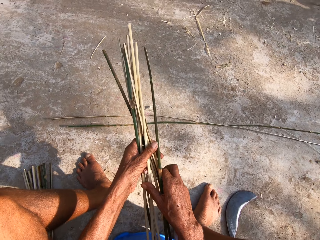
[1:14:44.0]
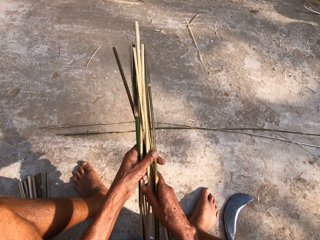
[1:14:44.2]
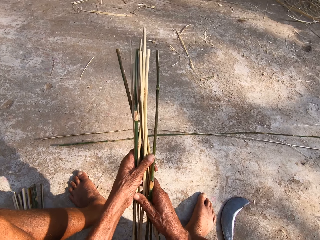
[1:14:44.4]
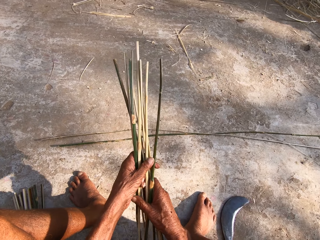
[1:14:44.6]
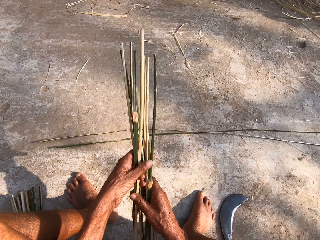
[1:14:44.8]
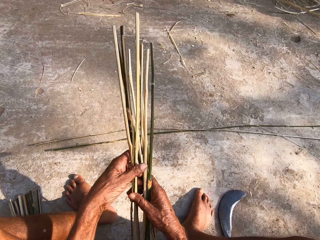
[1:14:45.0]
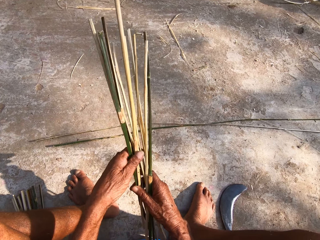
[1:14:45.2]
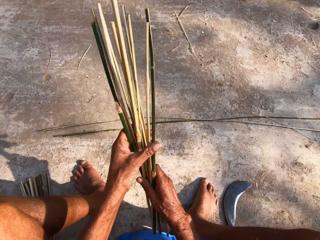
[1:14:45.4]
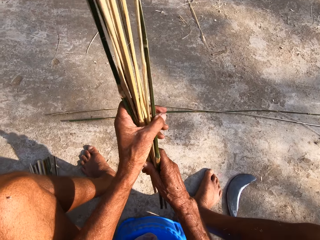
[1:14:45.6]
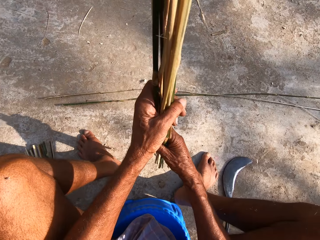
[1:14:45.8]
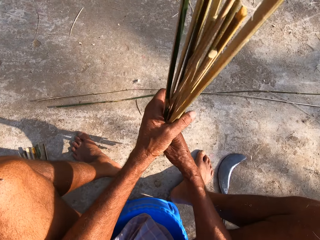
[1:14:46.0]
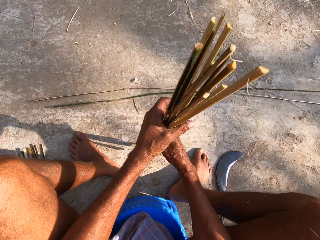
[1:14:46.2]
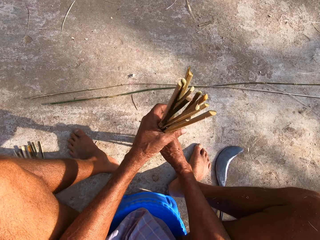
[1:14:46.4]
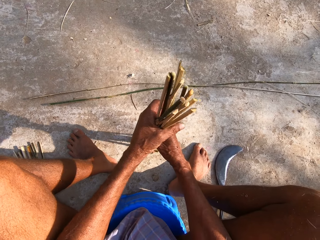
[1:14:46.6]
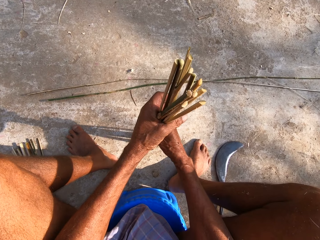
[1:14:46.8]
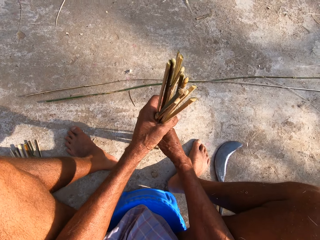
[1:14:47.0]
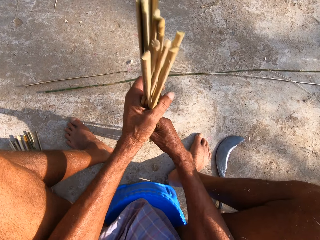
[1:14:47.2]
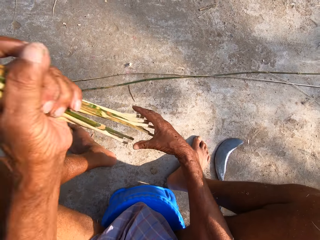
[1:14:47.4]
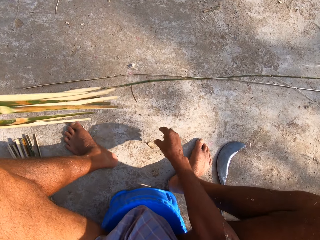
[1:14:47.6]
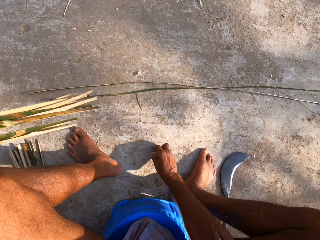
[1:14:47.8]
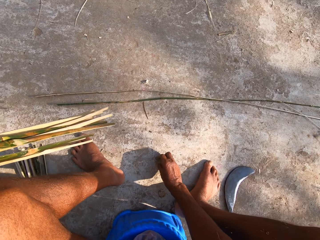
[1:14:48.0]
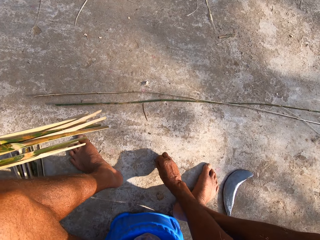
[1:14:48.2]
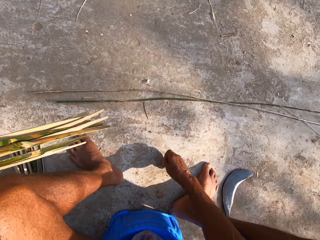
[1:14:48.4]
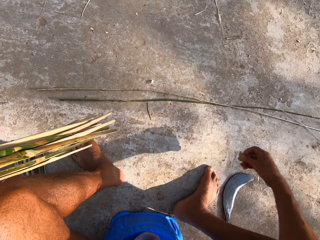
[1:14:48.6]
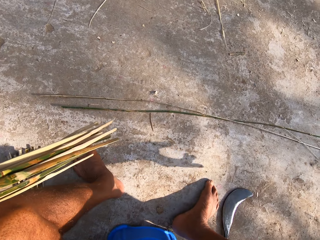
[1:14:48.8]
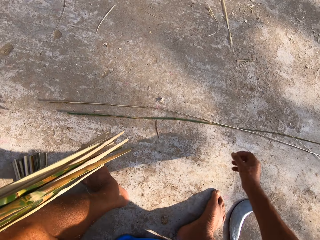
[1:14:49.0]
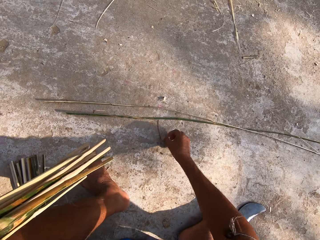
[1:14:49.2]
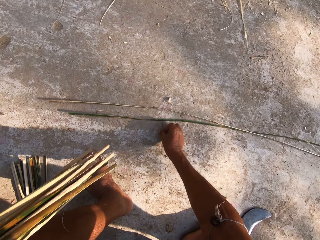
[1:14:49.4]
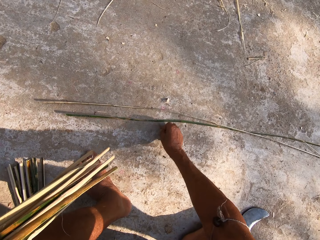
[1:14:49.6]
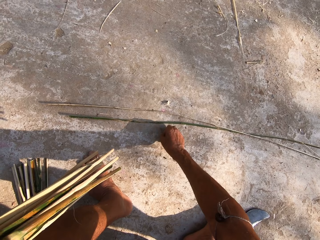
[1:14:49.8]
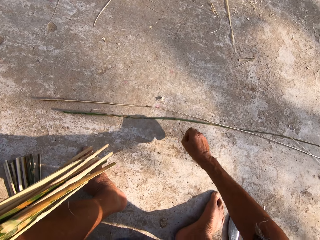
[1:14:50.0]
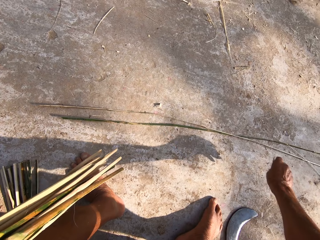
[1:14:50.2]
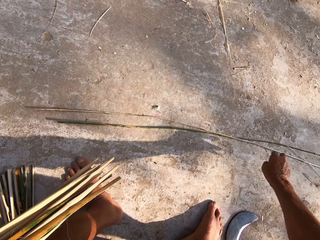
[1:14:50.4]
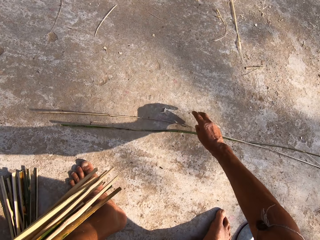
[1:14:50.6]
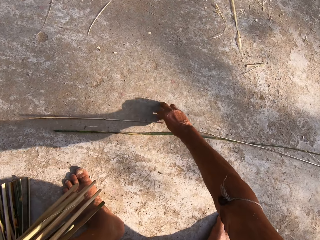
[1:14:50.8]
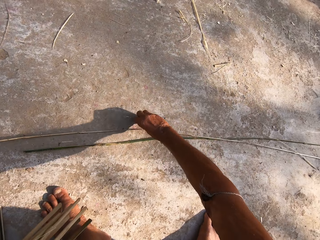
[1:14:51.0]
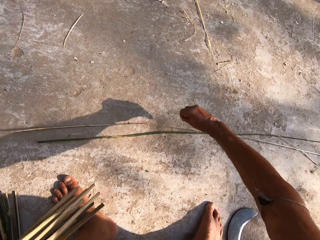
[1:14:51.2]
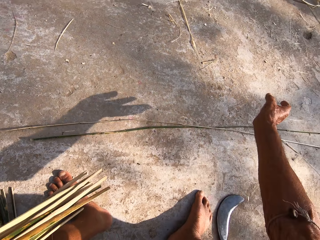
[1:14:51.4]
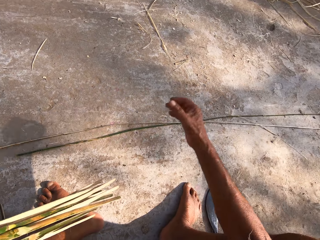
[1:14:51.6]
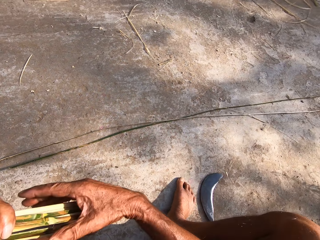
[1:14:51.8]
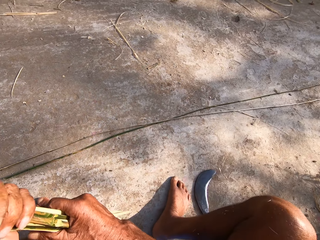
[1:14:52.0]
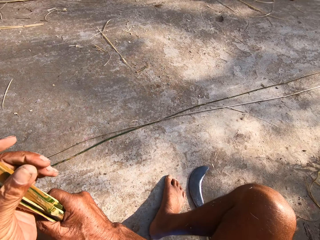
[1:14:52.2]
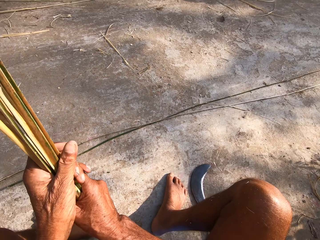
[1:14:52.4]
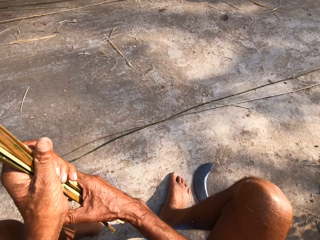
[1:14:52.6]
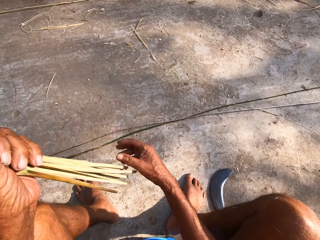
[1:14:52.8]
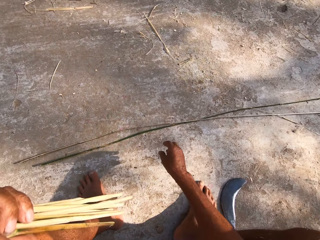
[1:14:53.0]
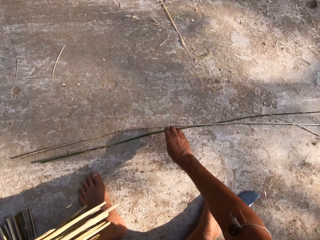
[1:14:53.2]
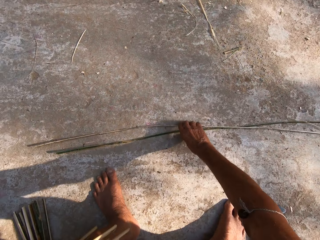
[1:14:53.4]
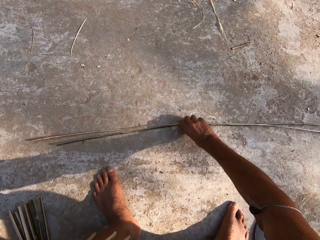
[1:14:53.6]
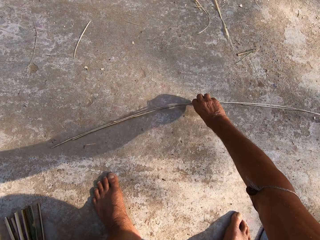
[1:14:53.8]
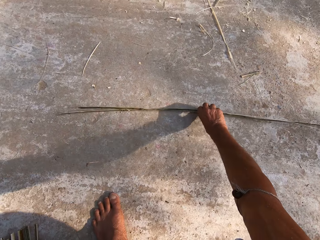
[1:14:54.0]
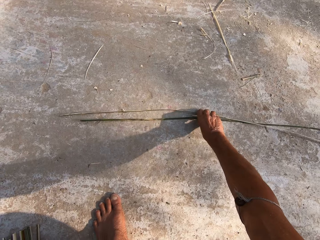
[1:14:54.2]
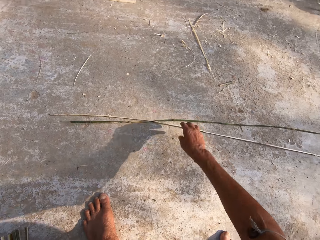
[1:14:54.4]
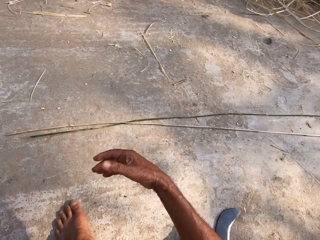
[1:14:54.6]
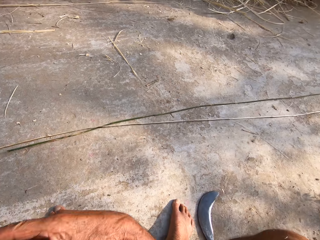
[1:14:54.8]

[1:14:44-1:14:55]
The camera wearer arranges the sticks. He holds the bamboo strips with his left hand. He moves some bamboo peels on the floor with his right hand. He picks up waste, throws the waste, picks up the waste, throws the waste, picks up the waste and throws the waste. He holds the bamboo strips with both hands. He holds the bamboo strips with his left hand. He moves some bamboo strips on the floor with his right hand. He picks up the bamboo sticks.

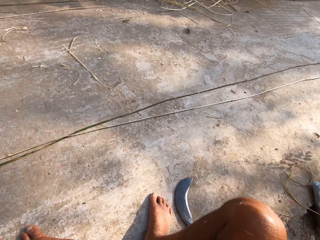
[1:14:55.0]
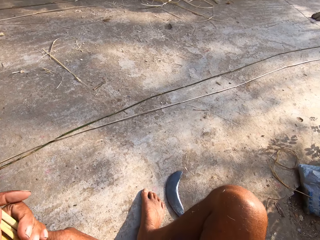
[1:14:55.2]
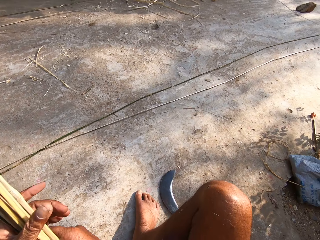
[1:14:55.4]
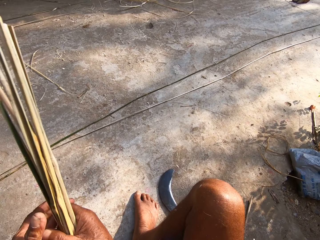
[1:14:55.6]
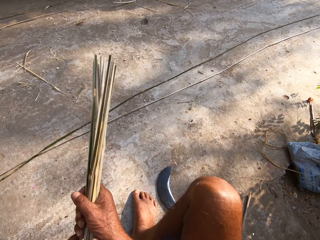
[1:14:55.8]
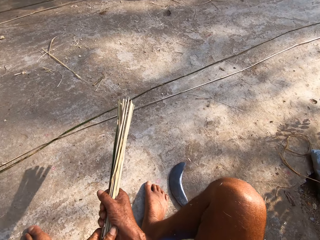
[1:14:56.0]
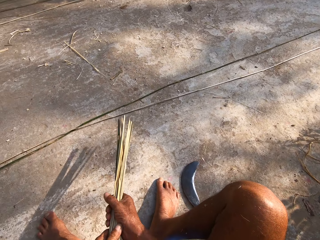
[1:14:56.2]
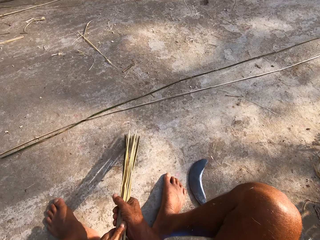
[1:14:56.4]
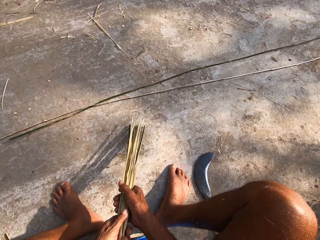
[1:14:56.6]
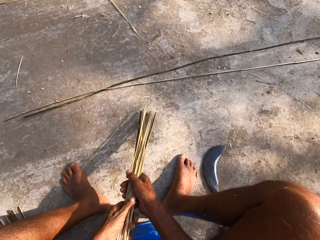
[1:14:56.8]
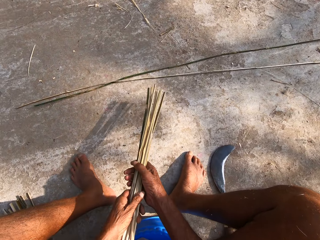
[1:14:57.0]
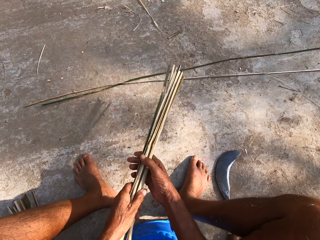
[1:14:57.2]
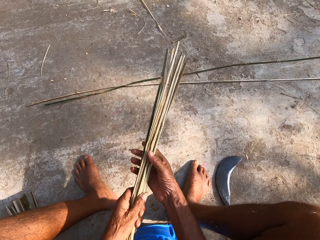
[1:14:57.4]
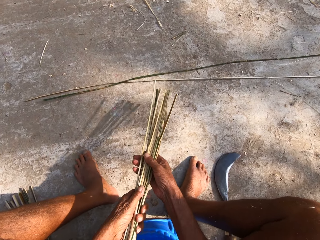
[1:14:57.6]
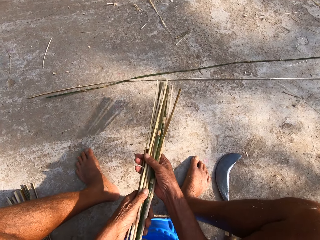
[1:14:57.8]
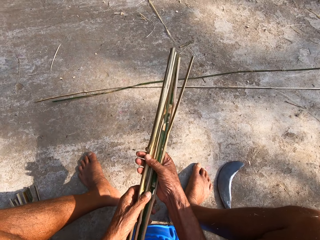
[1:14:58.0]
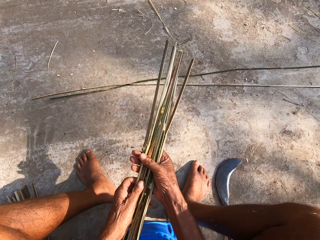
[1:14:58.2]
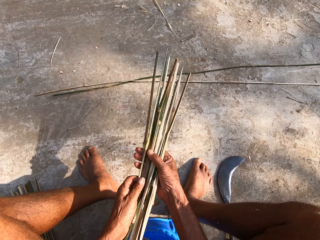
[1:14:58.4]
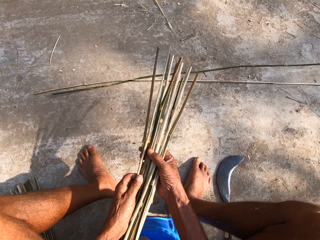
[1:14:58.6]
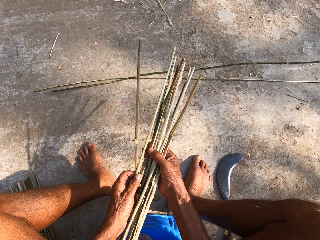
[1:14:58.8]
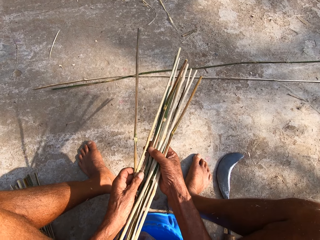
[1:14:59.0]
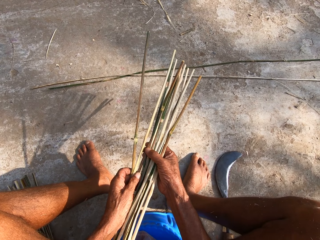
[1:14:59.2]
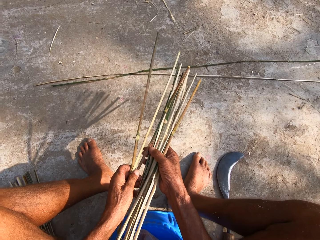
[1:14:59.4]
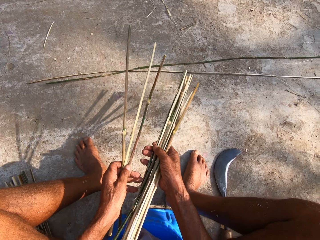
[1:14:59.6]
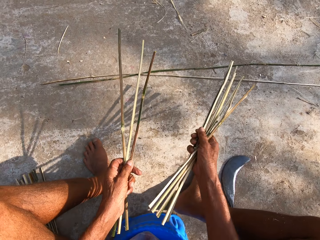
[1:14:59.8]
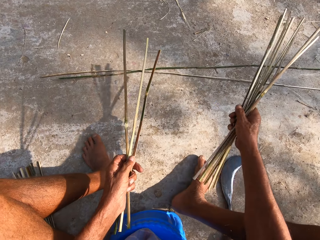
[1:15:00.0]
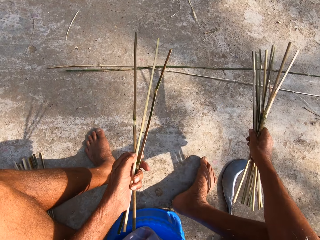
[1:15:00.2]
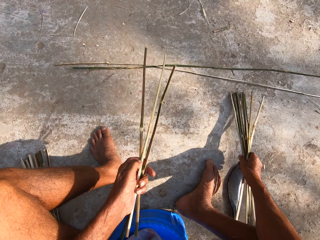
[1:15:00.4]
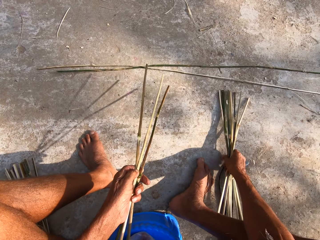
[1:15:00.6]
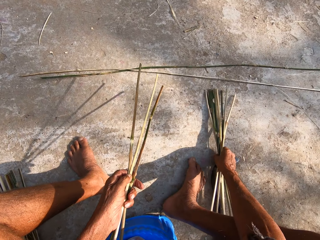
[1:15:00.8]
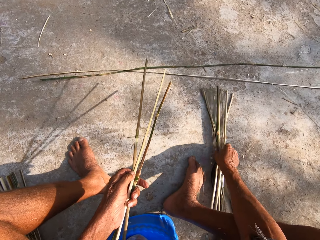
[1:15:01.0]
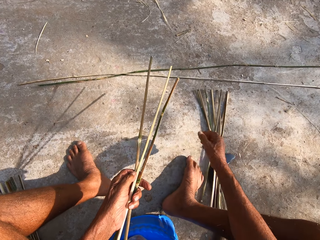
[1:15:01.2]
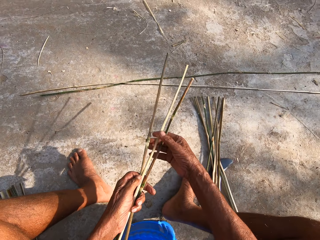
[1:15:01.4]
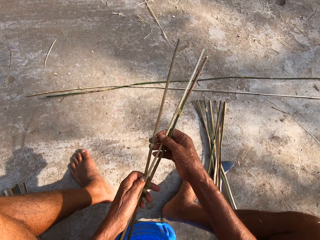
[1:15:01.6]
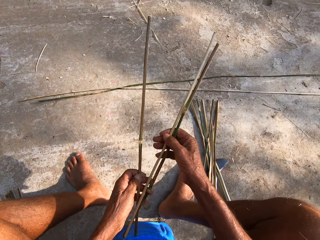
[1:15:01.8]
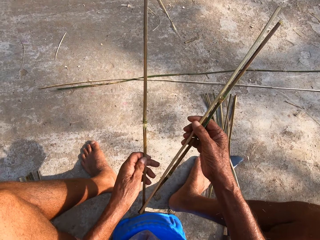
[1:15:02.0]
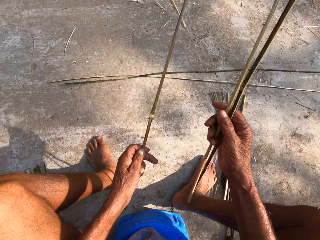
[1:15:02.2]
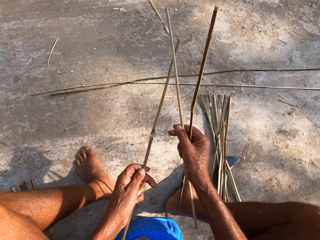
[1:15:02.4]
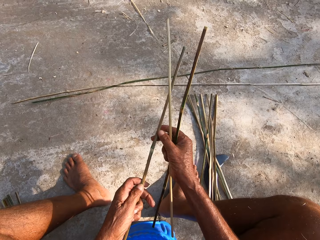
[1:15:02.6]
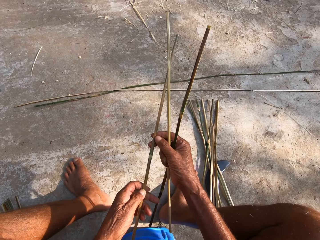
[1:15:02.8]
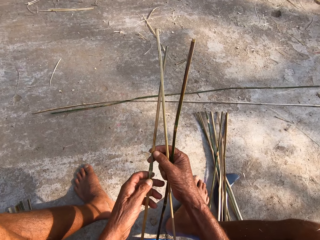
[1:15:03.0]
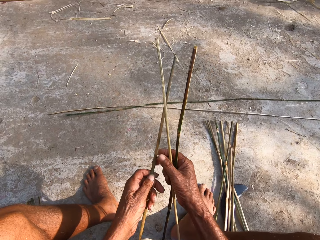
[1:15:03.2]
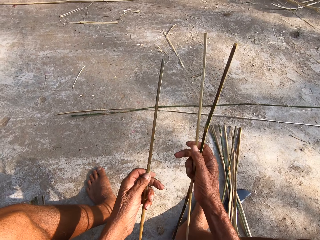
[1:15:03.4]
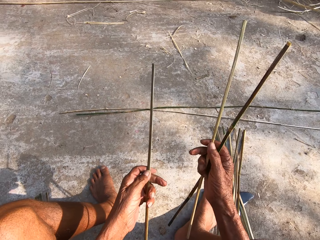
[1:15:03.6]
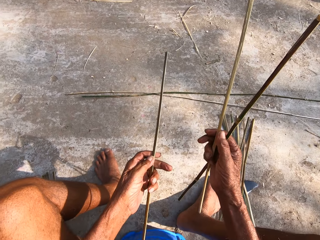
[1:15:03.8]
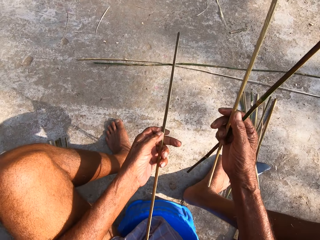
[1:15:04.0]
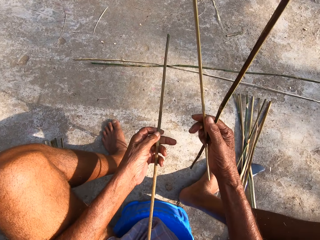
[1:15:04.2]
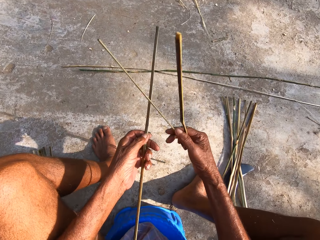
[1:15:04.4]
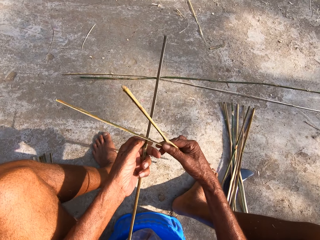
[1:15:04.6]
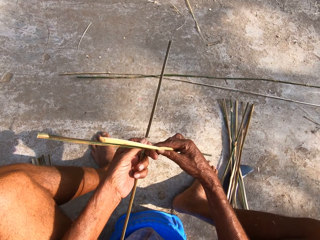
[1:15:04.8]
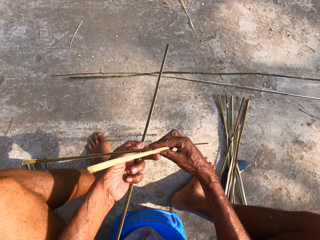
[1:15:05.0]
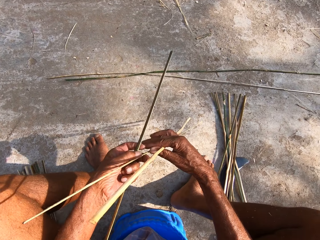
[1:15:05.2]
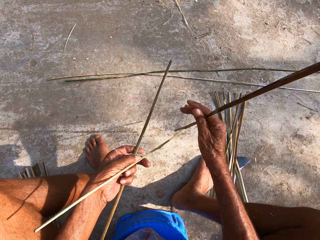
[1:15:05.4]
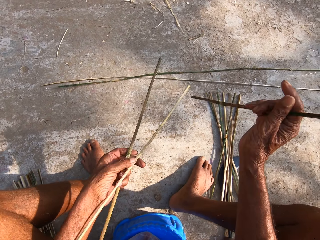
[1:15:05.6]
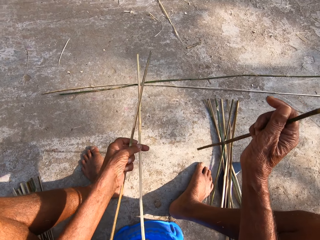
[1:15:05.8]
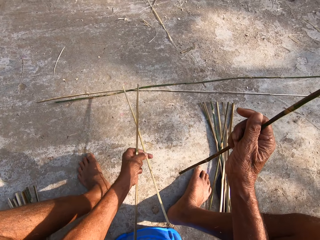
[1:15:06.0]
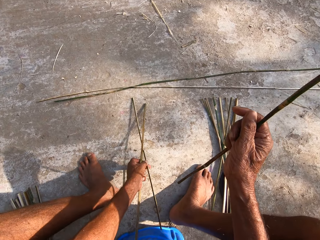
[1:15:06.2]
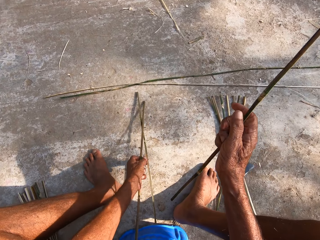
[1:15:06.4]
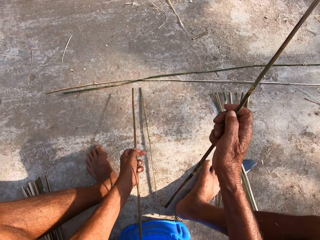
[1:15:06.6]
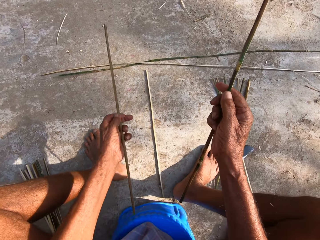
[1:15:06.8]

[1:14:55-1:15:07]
The camera wearer holds the bamboo strips with both hands. He places the bamboo strips on the floor with both hands. He lifts the bamboo strips on the floor with both hands. He sorts the bamboo strips with both hands. He drops the bamboo strips on the floor with his right hand. He holds the bamboo strips with both hands. He arranges the sticks. He drops the bamboo strip on the floor with his left hand.
